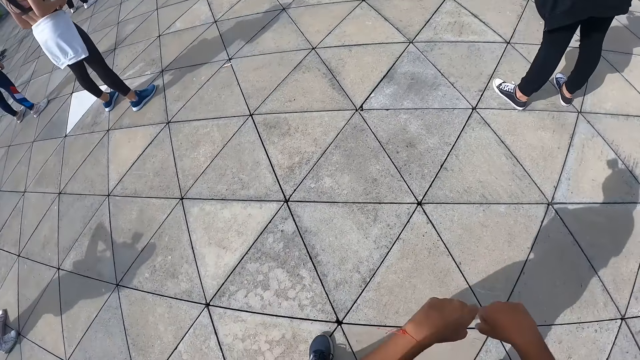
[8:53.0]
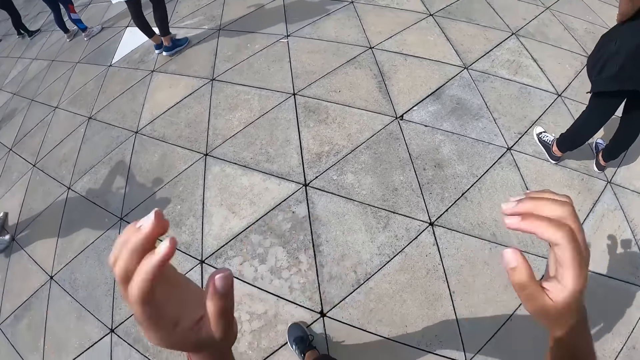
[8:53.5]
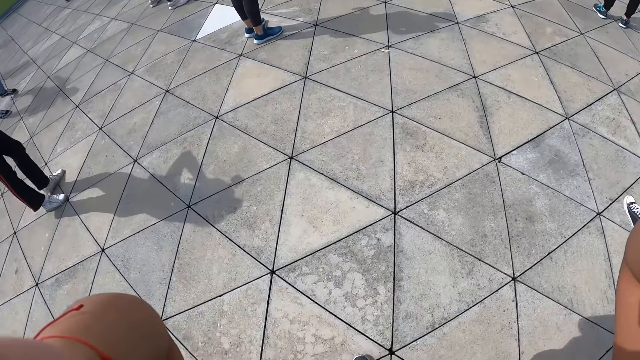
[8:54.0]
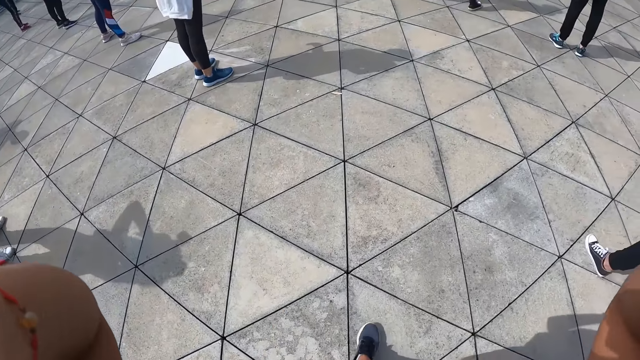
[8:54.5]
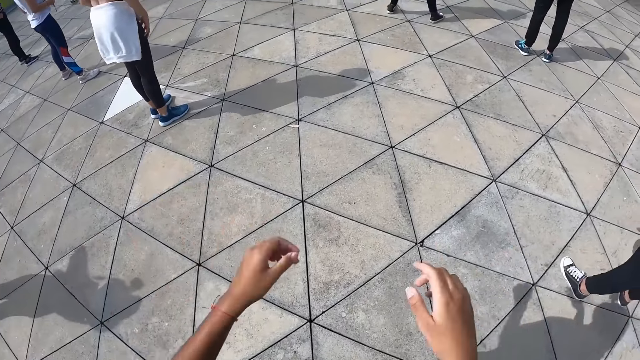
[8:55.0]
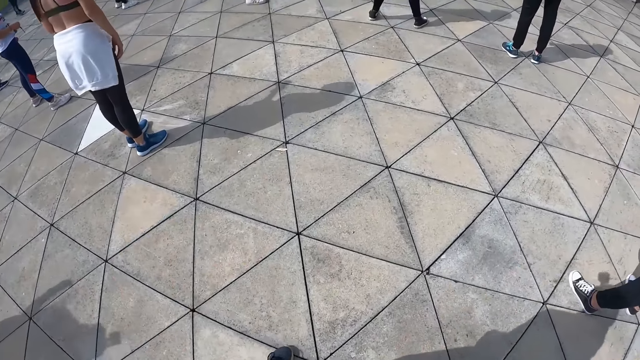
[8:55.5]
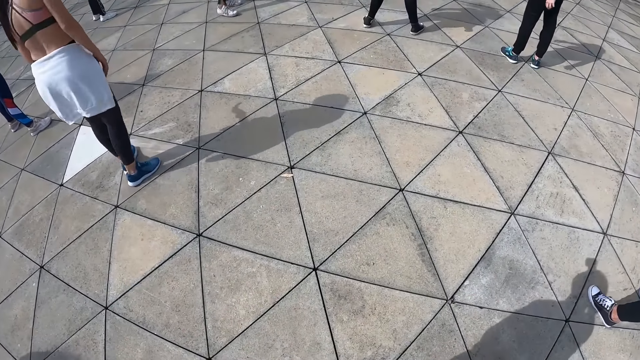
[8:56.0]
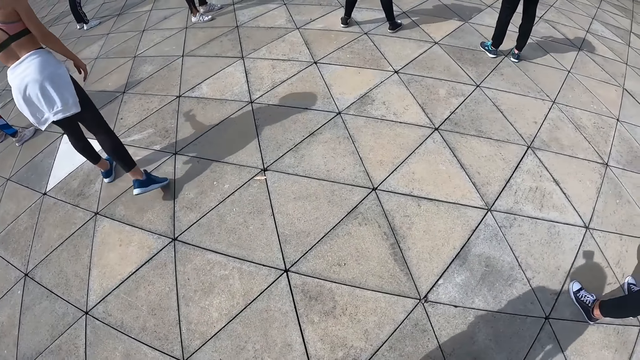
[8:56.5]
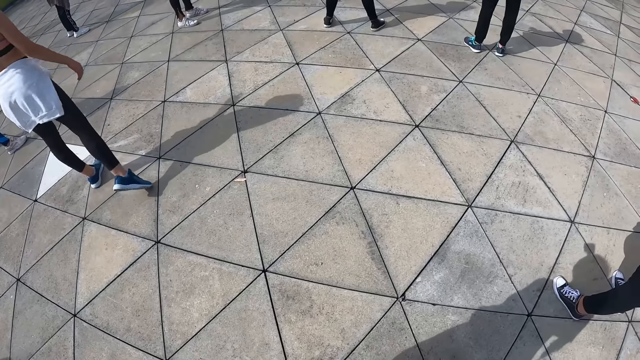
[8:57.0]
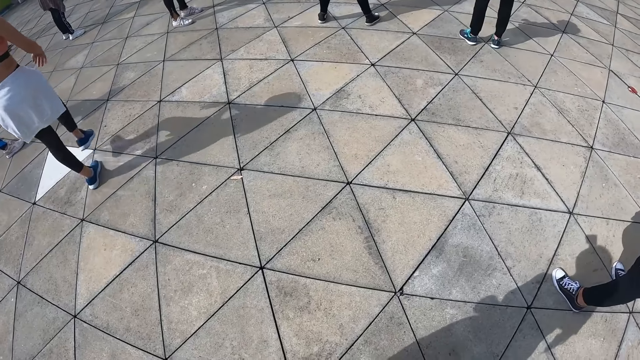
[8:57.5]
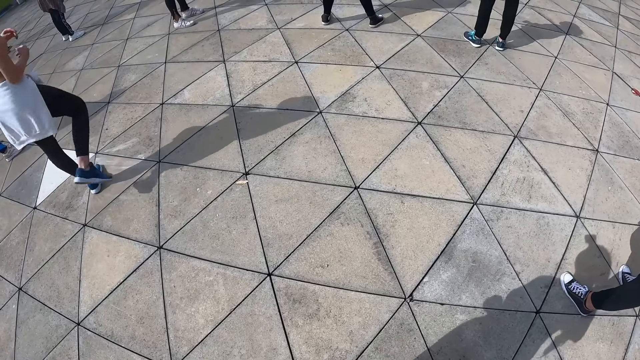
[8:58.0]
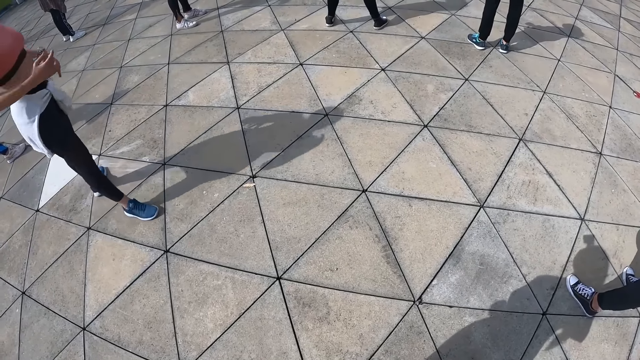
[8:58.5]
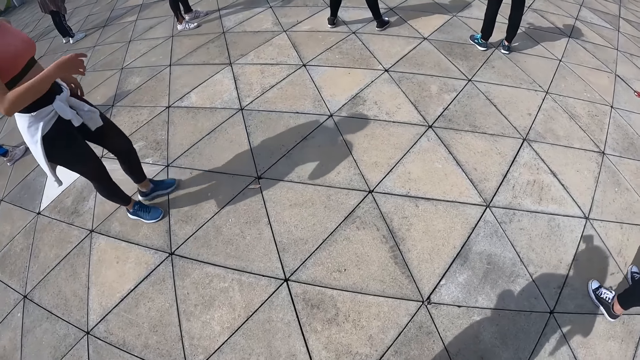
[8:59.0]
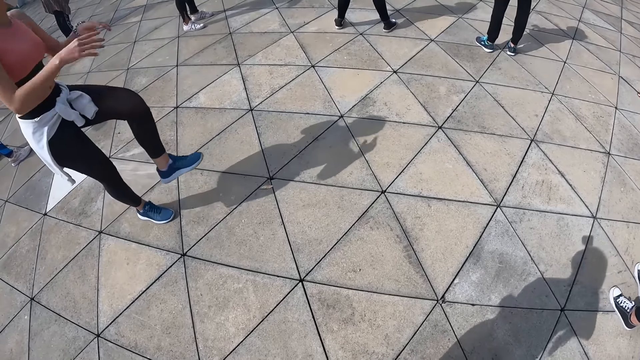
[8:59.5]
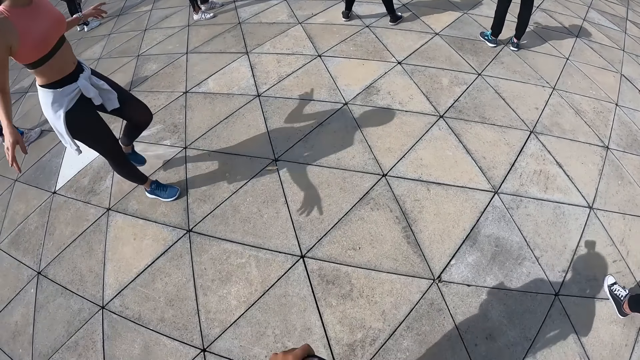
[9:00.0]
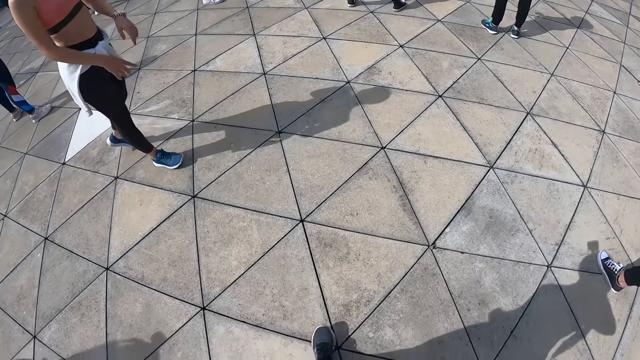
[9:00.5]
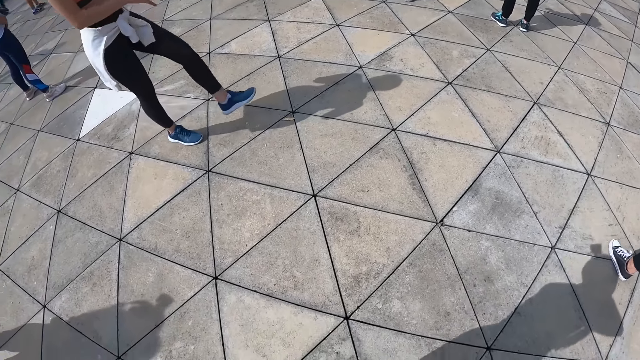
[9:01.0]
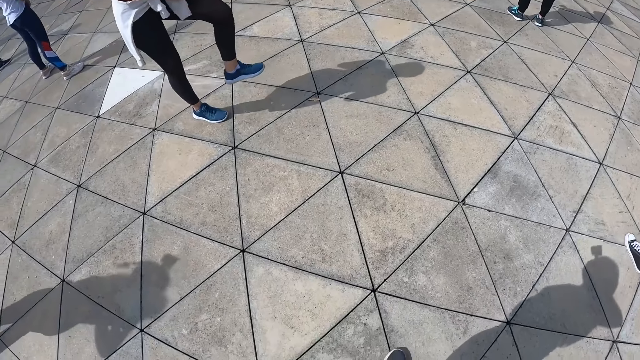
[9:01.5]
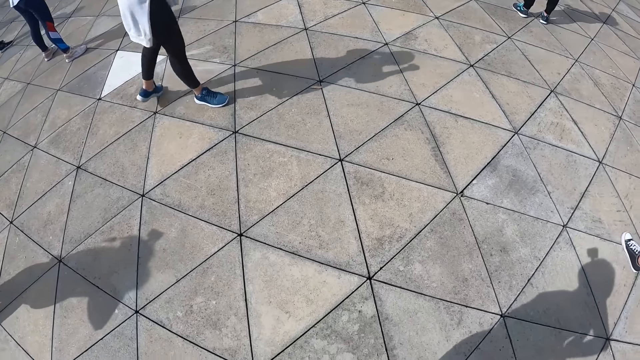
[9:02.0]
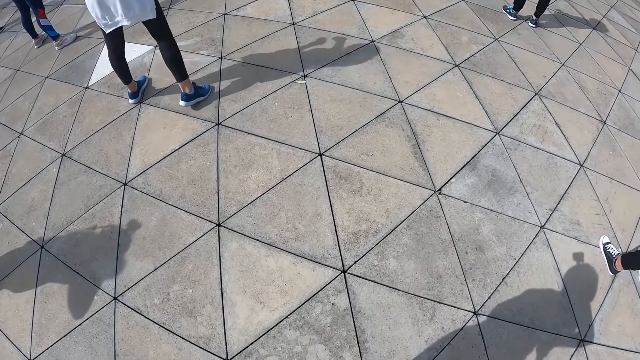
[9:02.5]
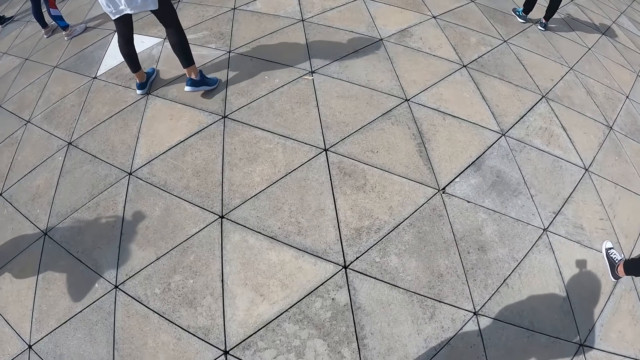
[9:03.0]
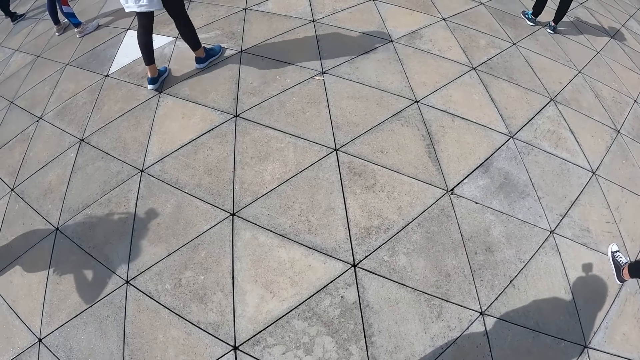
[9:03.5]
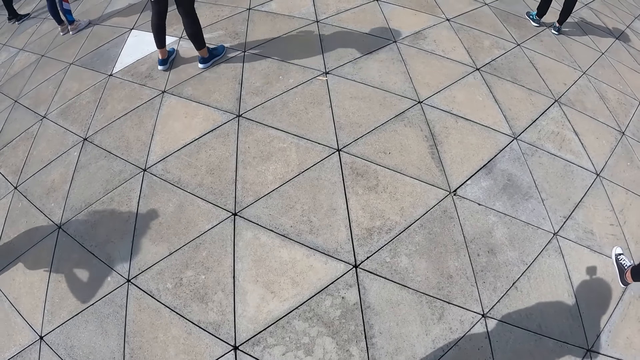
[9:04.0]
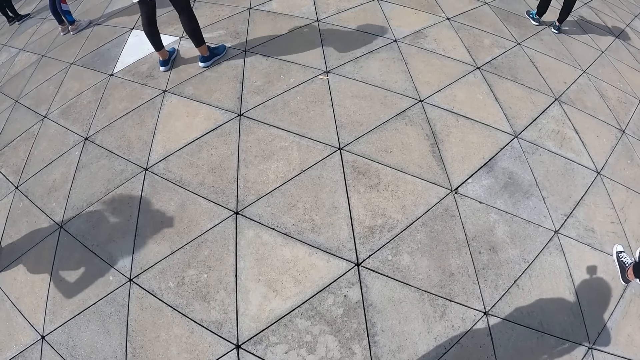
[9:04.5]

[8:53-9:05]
The camera wearer raises her hands towards her head. She lowers her hands. She looks around.

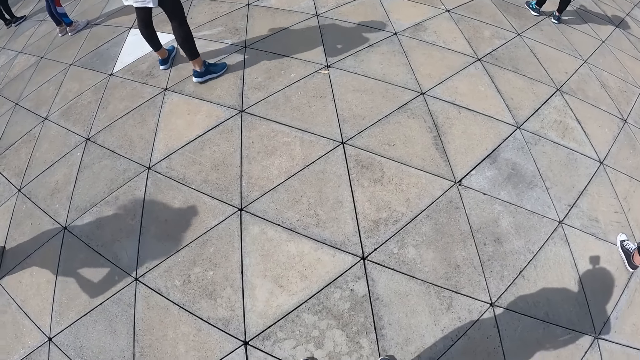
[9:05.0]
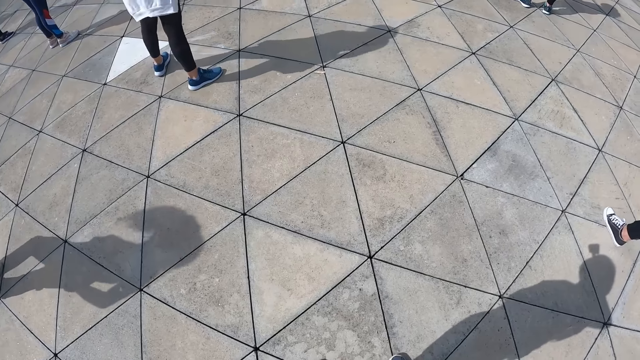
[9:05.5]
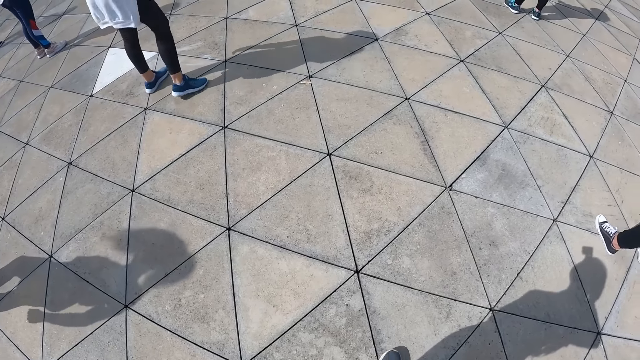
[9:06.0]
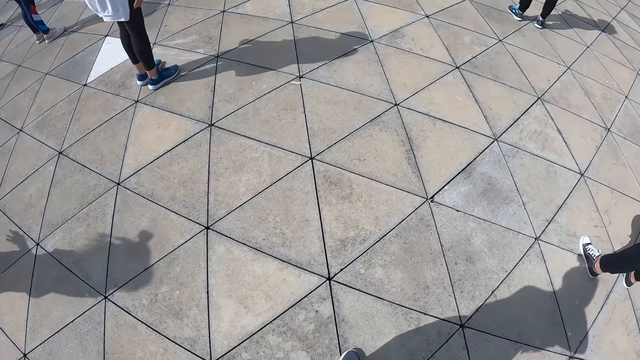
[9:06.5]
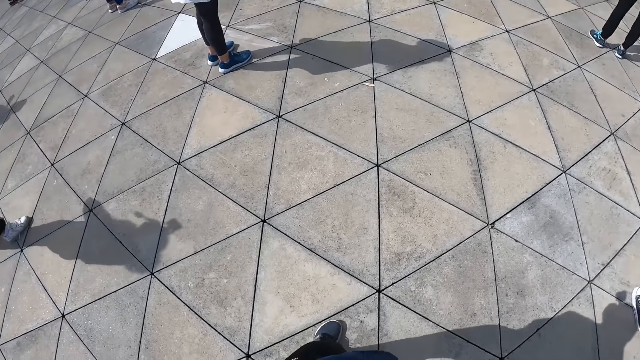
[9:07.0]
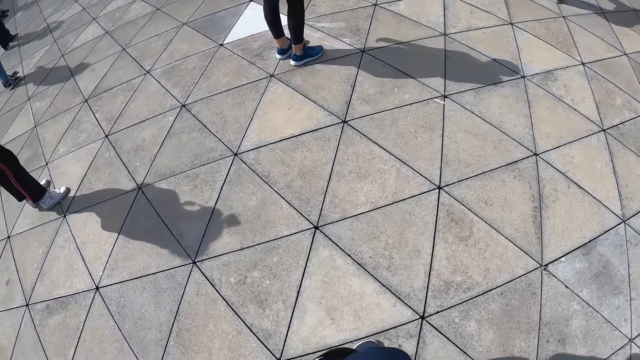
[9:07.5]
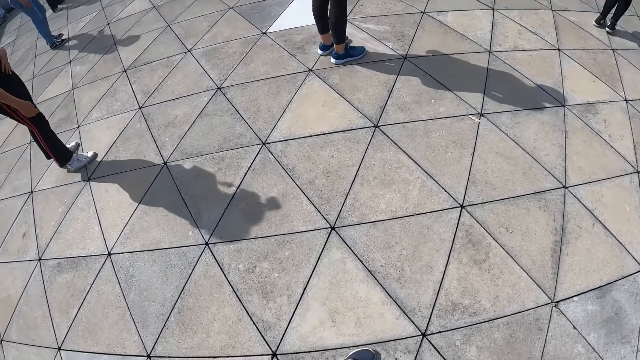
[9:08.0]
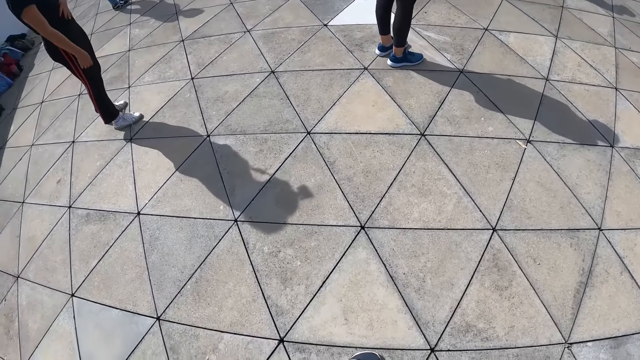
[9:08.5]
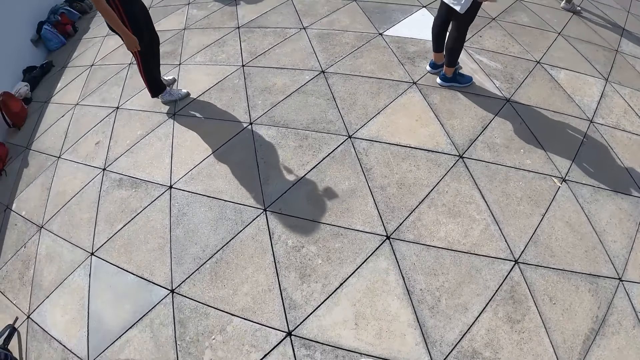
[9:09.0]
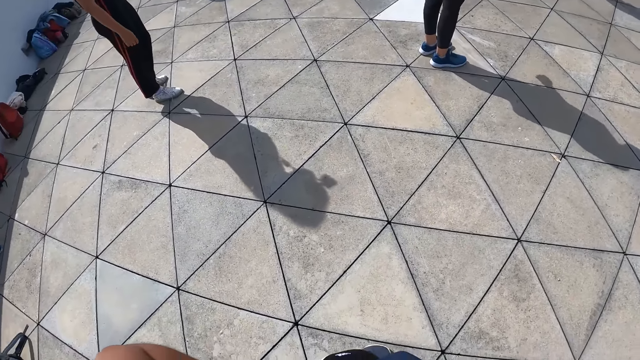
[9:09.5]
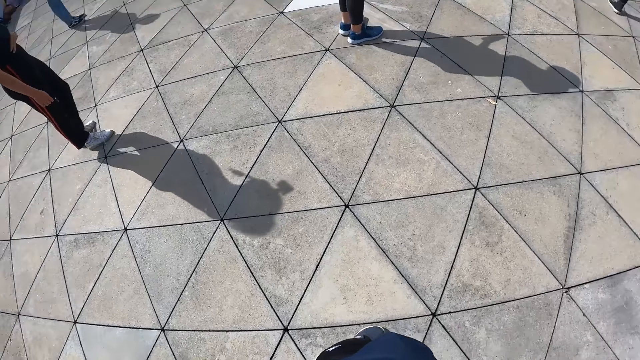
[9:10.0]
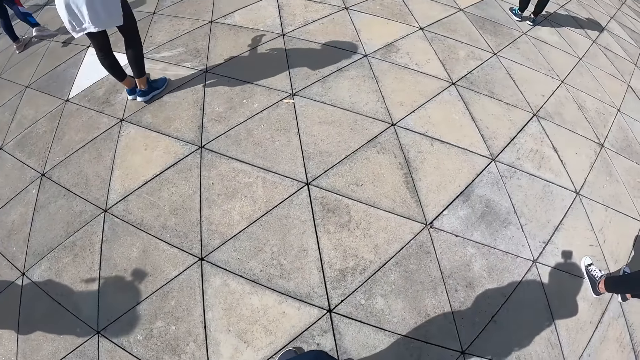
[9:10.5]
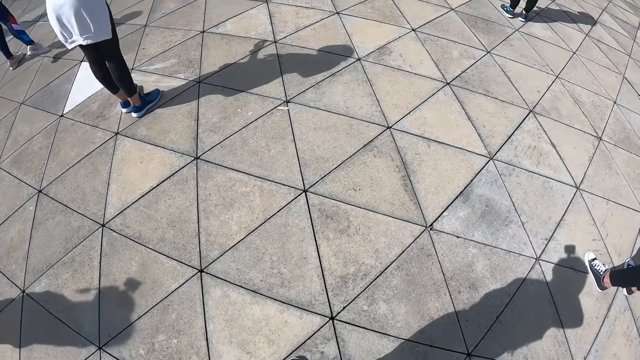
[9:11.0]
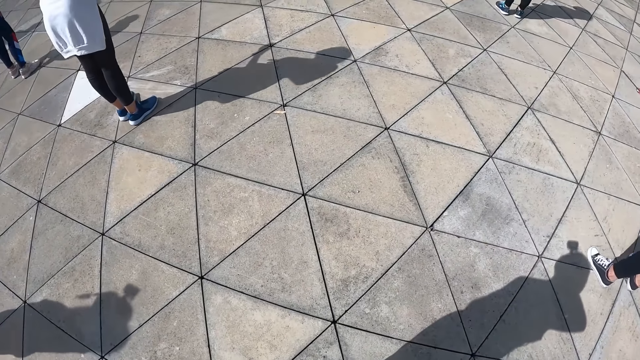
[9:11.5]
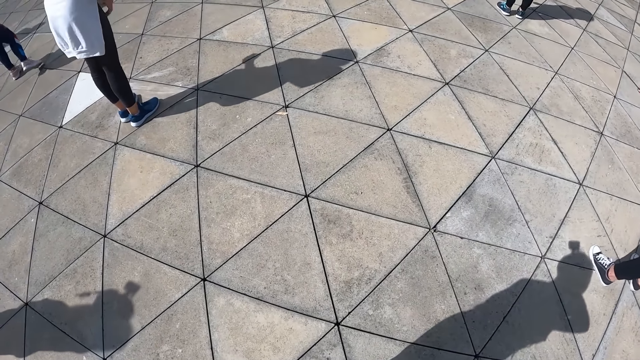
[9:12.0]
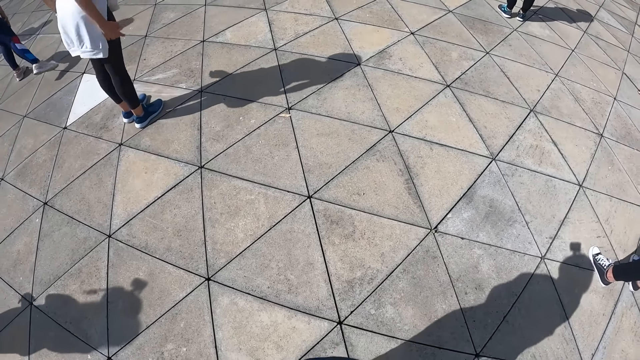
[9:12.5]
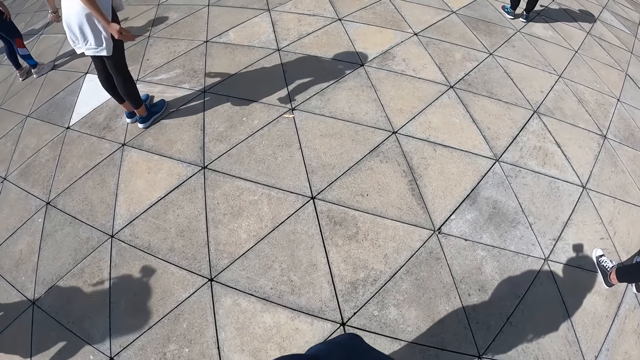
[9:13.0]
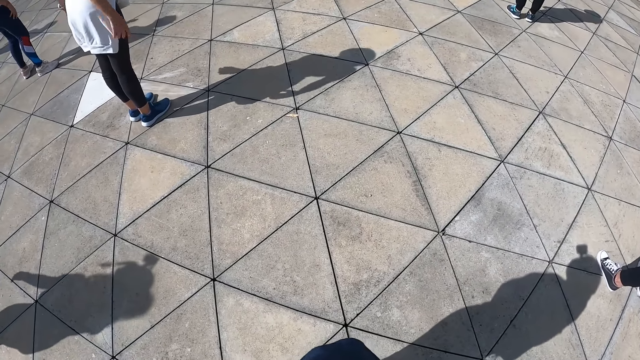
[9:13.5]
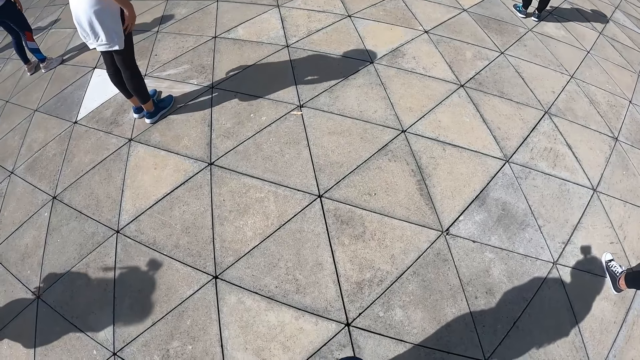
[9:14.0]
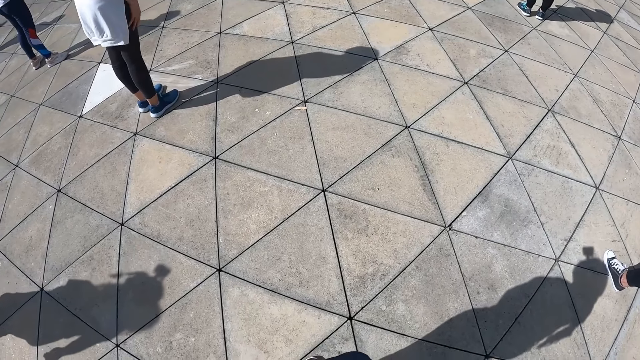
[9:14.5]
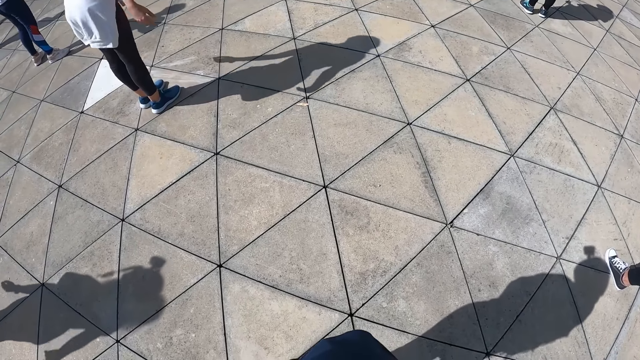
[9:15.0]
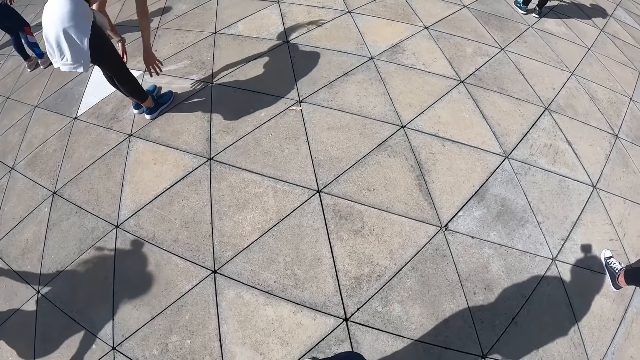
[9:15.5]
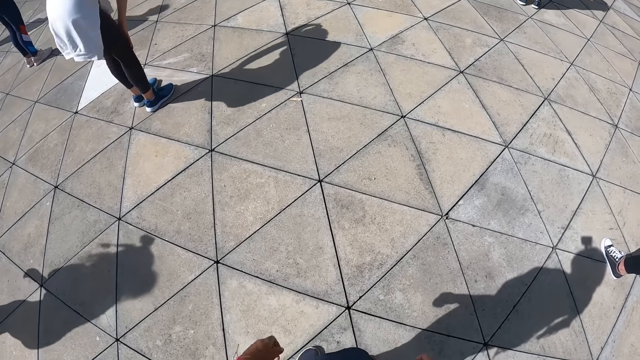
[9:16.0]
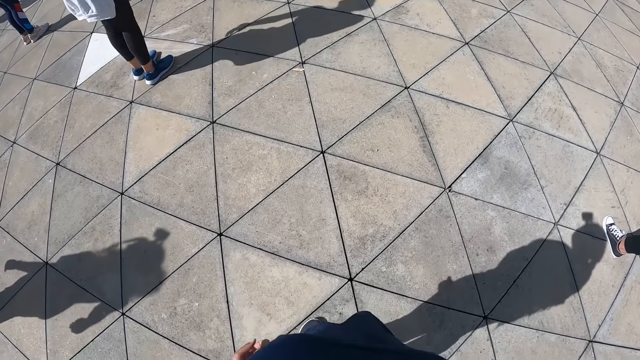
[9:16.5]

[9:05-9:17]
The camera wearer observes the dance instructor.
